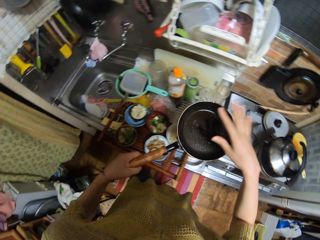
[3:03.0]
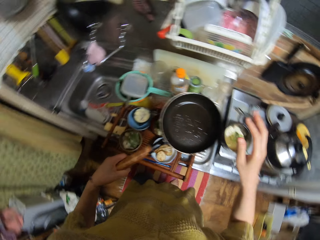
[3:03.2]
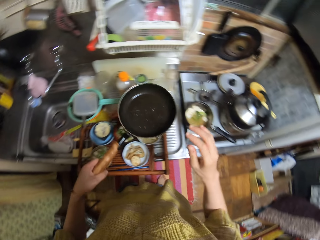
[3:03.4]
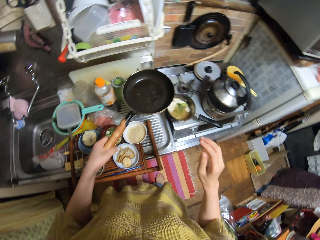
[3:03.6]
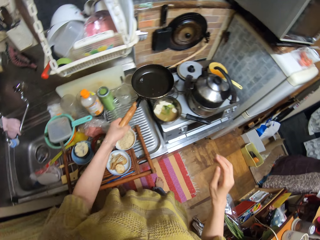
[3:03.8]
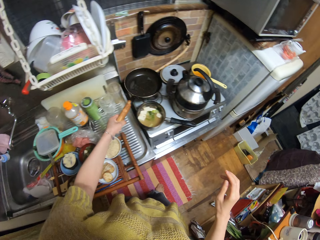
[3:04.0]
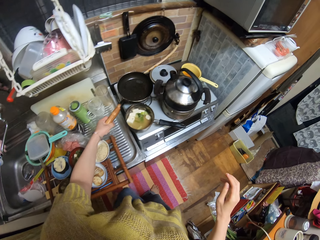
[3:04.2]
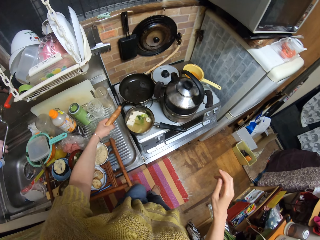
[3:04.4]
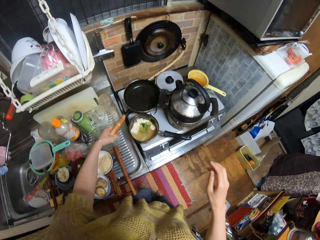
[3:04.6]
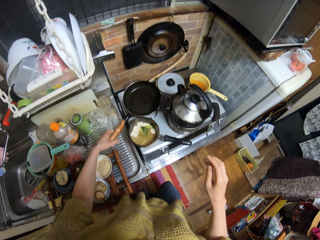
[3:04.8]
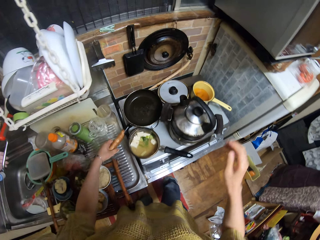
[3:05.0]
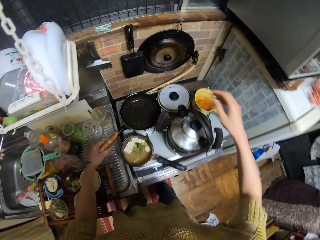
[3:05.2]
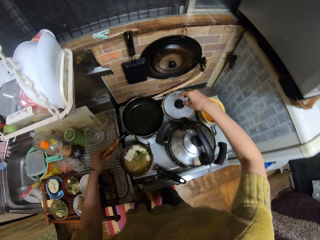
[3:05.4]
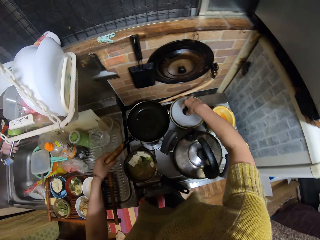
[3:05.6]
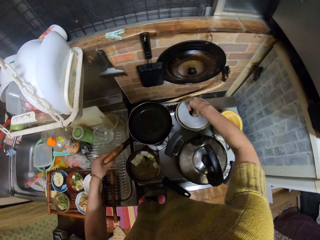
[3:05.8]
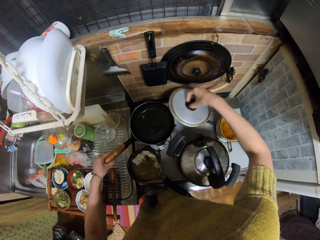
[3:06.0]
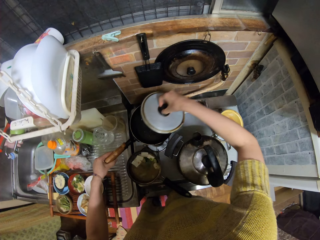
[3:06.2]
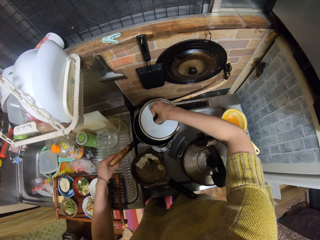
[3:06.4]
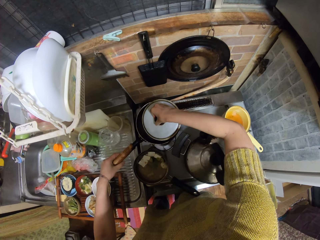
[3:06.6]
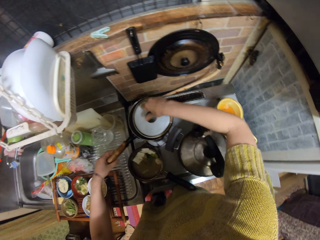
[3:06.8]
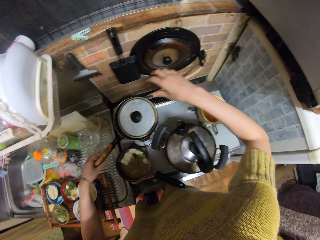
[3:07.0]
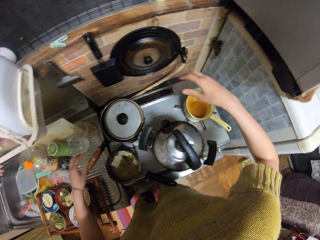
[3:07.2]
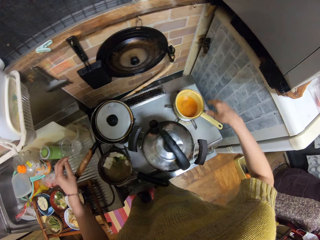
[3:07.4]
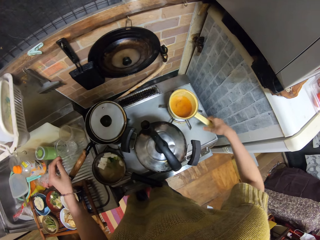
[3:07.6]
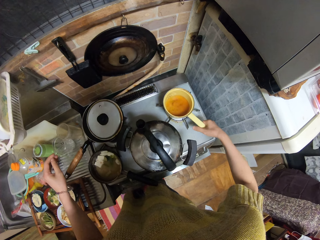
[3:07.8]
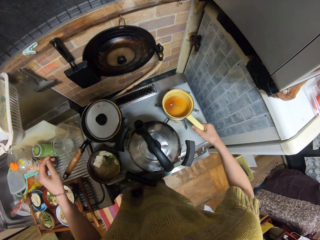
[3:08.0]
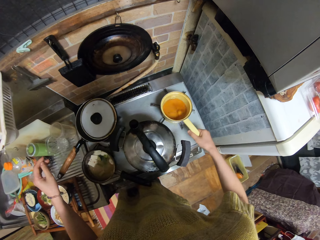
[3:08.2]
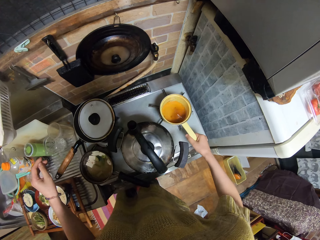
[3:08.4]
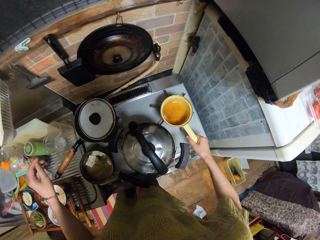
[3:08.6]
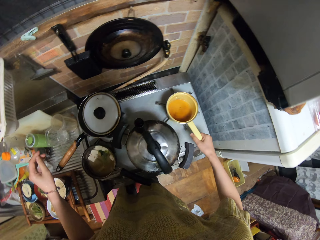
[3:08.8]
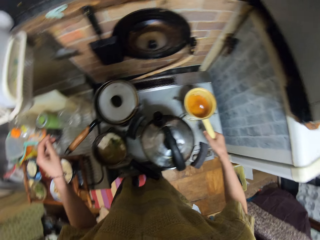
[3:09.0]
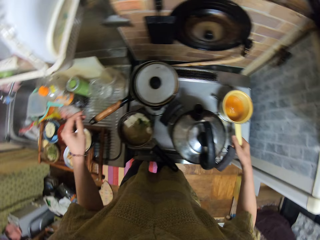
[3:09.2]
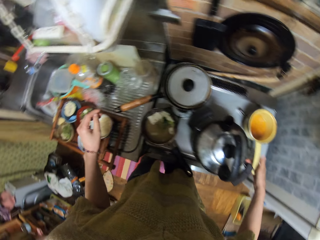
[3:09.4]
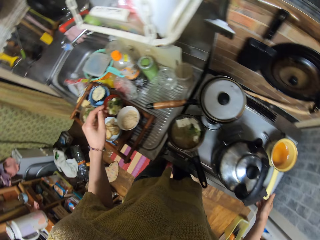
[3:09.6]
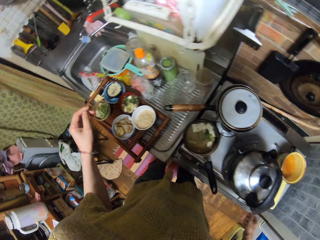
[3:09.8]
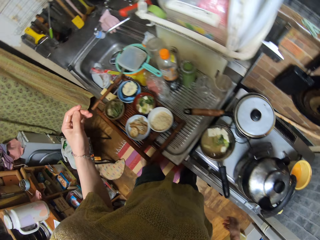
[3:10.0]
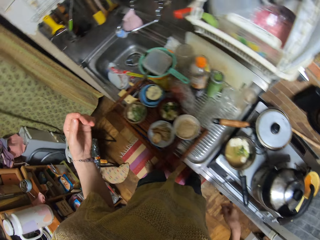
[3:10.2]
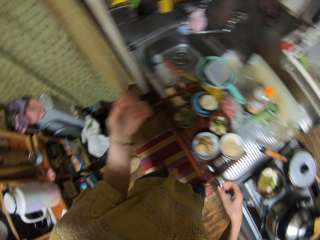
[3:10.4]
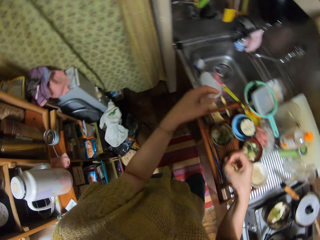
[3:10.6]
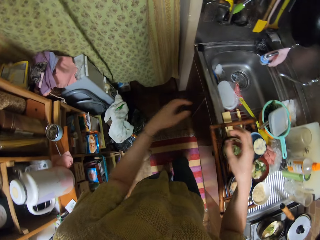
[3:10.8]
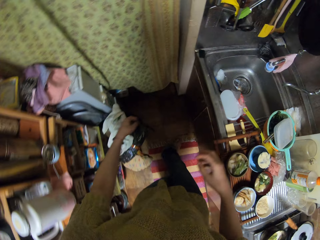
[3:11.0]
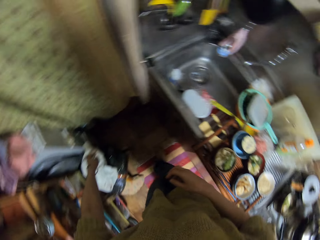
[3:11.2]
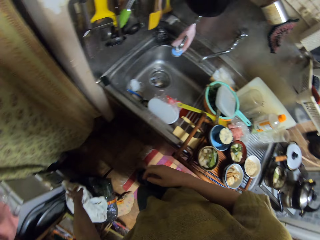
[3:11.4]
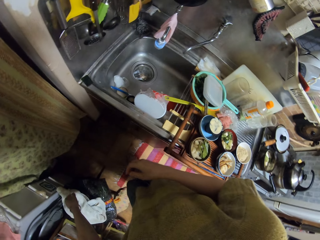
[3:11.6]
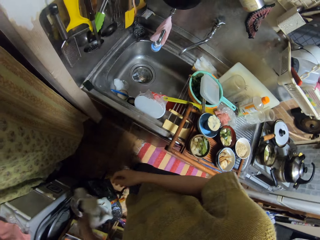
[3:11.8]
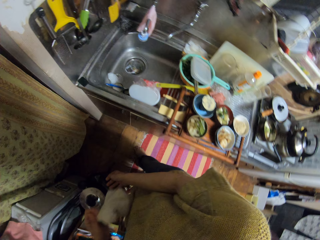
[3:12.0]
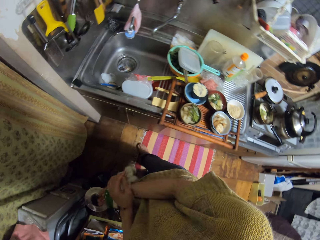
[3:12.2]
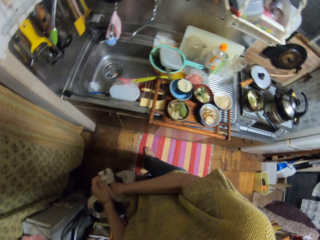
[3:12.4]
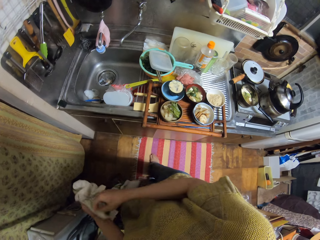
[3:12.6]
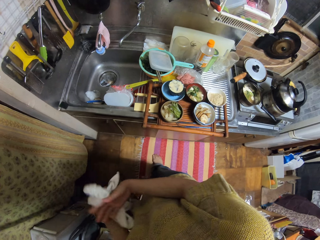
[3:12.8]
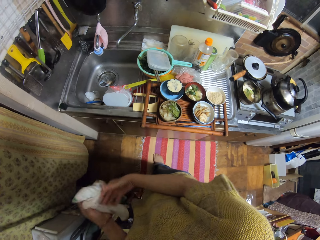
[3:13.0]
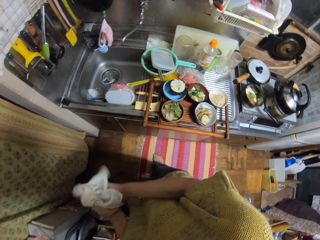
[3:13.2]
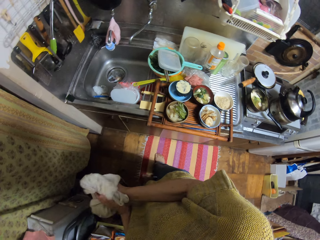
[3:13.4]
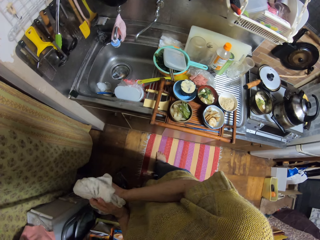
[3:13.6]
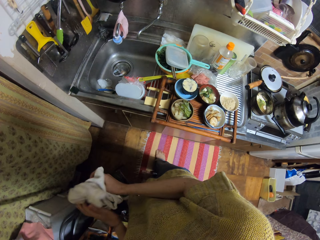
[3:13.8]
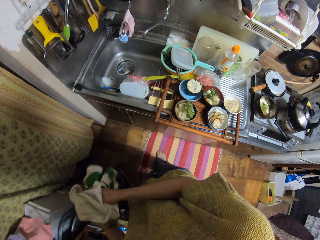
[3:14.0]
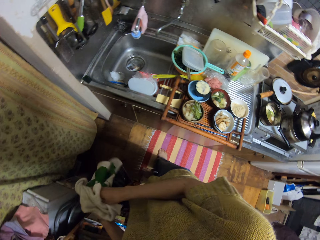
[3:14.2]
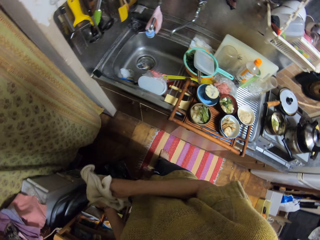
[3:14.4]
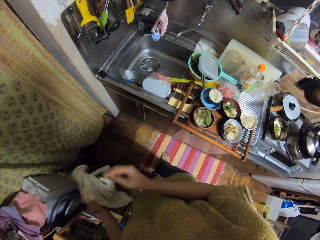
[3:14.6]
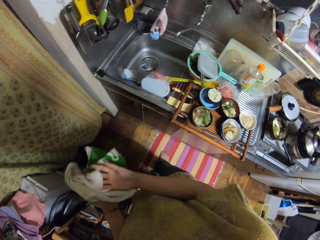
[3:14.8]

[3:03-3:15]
The camera wearer feels the hotness of the frying pan or cooking pot. She places her right hand above the cooking pot in her left hand. She places the cooking pot on the gas cooker. She picks up the cooking pot lid from the cooker. She covers the cooking pot with the lid. She moves the cooking pot with the soup on the cooker. She moves to the sink. She picks up the kitchen hand towel from a rice cooker on the floor. She dries her hand with the kitchen hand towel.

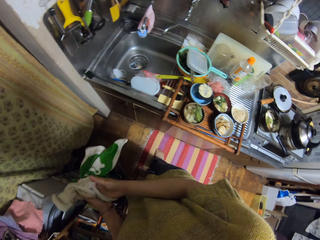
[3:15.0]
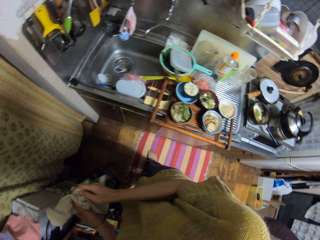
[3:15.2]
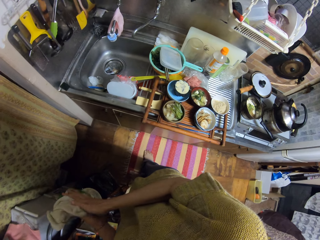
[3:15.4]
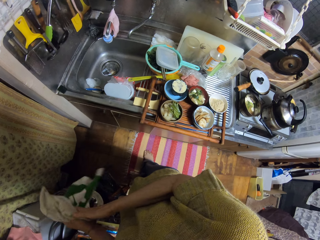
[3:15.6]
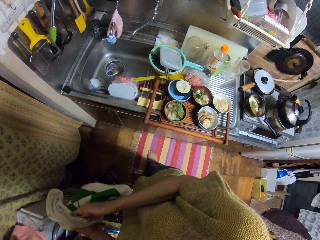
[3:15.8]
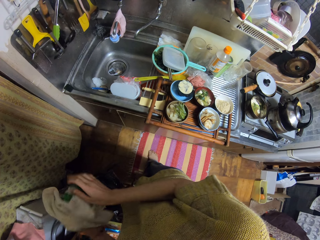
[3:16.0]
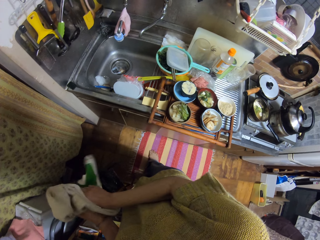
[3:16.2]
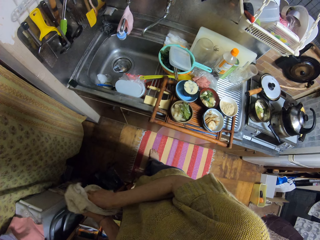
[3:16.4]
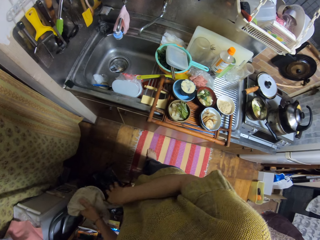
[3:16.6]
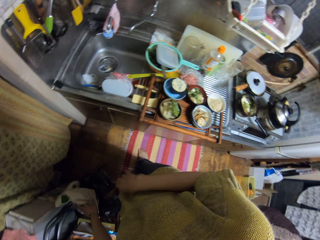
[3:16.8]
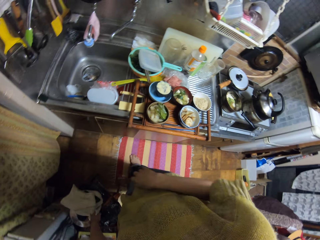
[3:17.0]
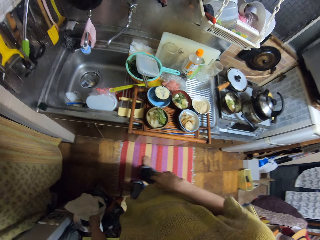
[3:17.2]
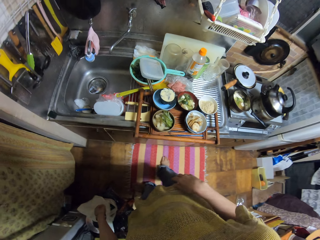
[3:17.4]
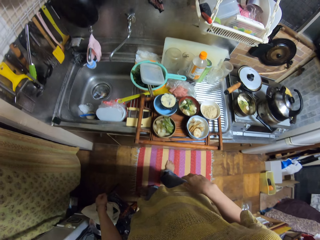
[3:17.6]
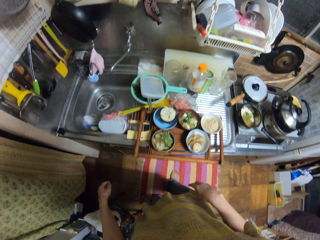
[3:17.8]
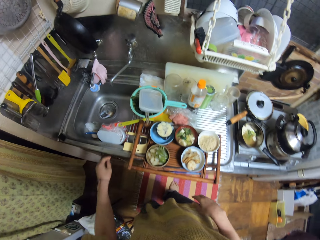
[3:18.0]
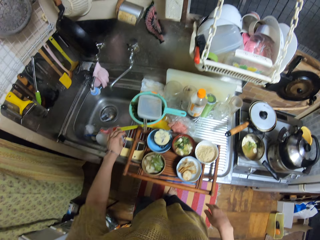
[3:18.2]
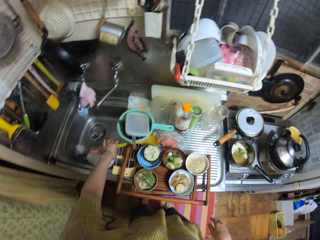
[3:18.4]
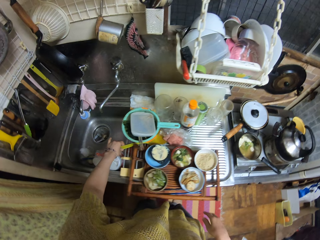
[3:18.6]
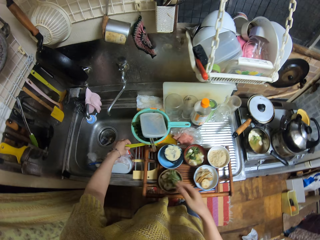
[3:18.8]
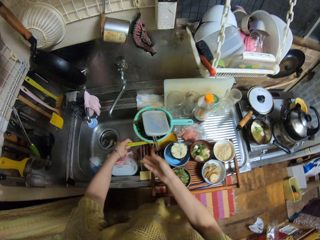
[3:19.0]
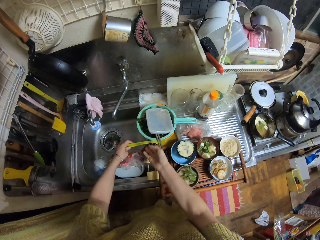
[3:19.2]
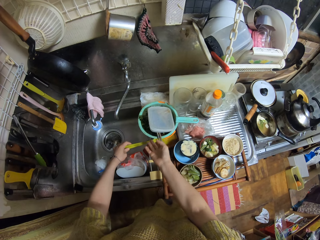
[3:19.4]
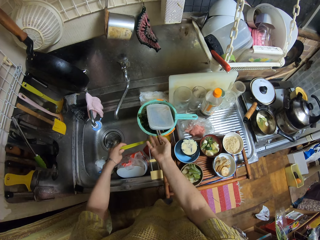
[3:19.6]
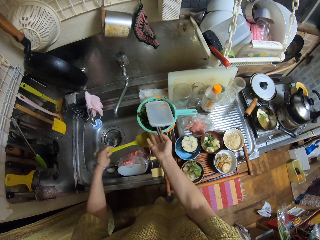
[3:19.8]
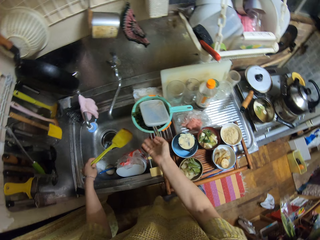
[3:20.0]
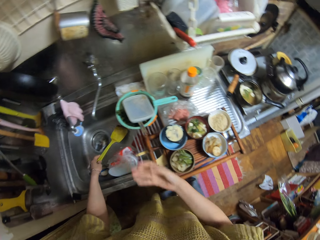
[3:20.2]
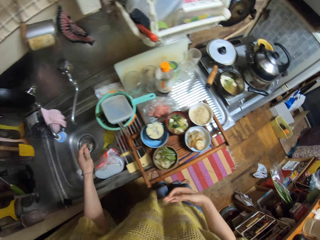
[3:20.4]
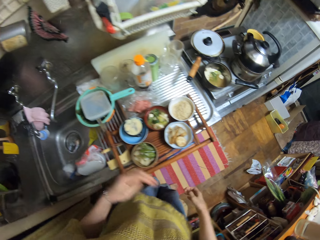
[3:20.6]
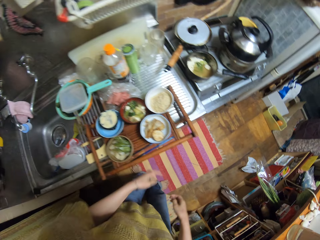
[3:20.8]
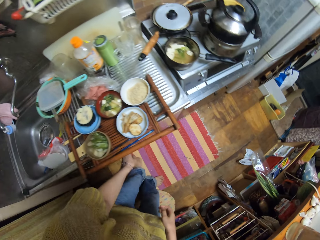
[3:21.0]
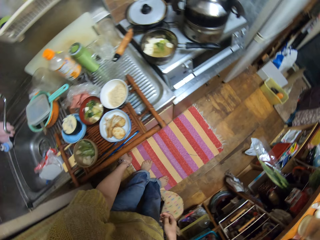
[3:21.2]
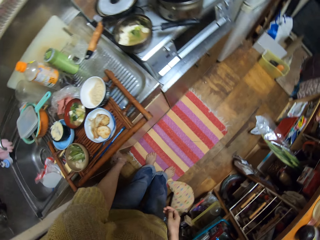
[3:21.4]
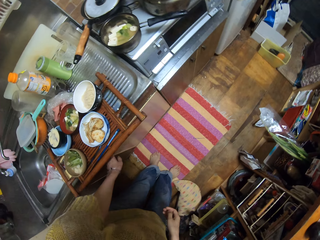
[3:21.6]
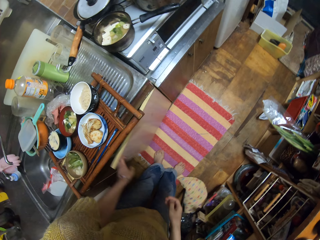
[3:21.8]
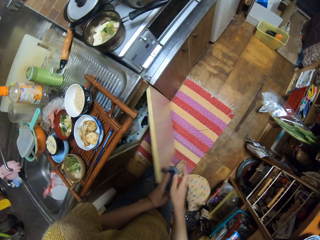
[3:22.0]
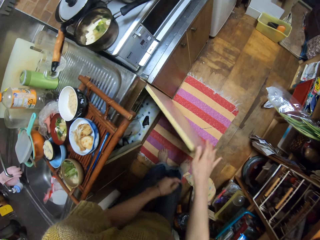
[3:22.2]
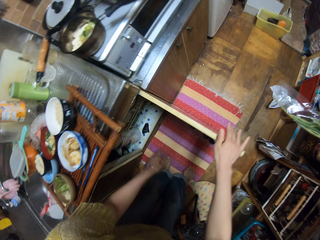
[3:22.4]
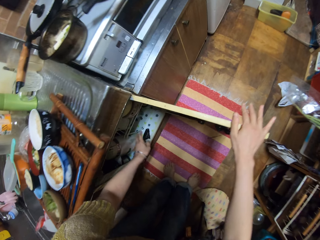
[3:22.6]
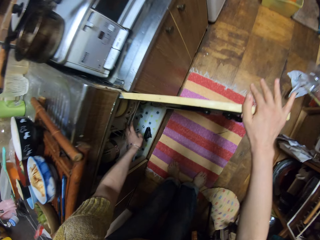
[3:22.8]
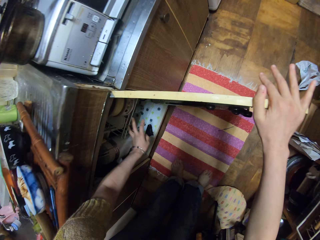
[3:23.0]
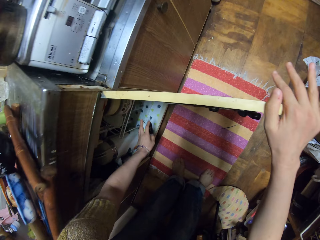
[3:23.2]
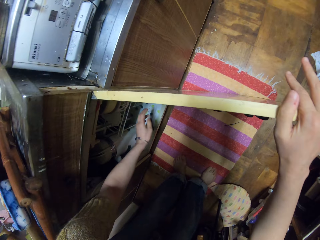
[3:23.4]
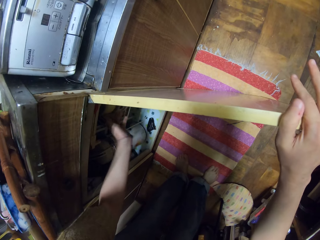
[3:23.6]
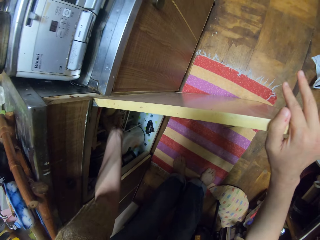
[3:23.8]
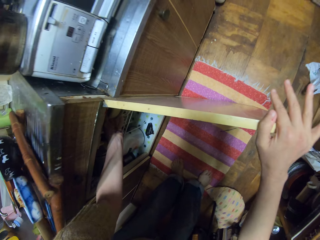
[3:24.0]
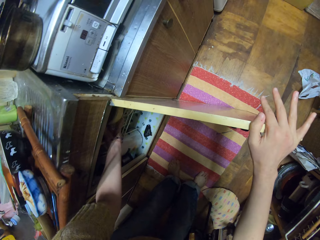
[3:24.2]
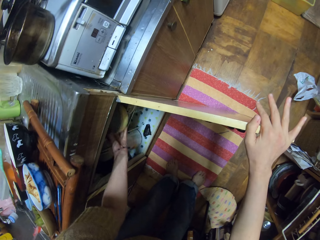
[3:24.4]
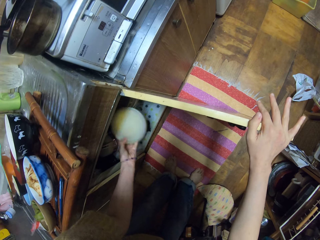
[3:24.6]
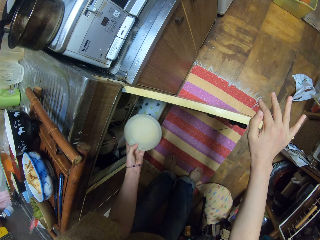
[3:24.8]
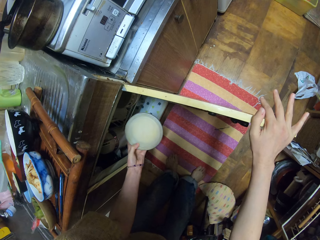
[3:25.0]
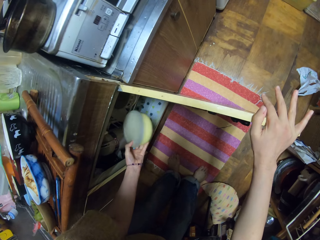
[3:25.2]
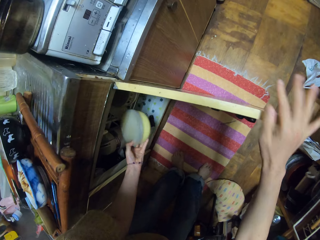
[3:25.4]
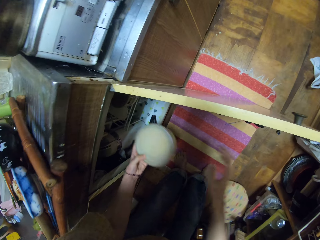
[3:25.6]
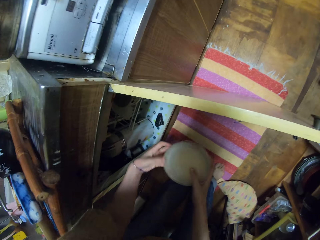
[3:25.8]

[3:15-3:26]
The camera wearer drops the napkin back on the rice cooker. She picks up a green spatula. She moves the plastic bowl. She places the green spatula from the top of the sink in the sink. She opens the kitchen cabinet door under the sink. She takes out a covered bowl from the cupboard with her left hand.
